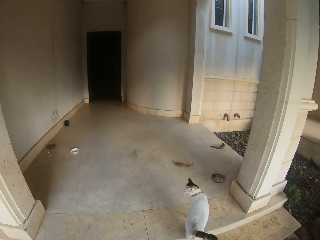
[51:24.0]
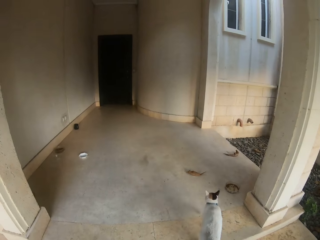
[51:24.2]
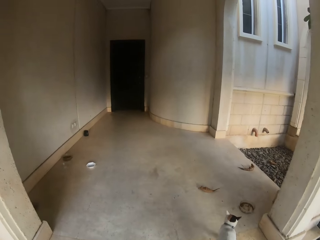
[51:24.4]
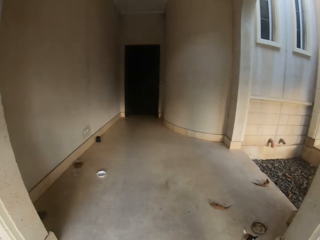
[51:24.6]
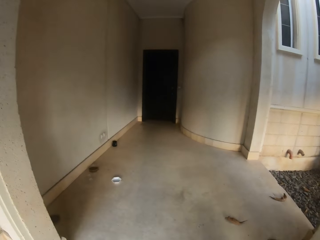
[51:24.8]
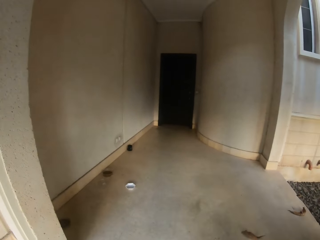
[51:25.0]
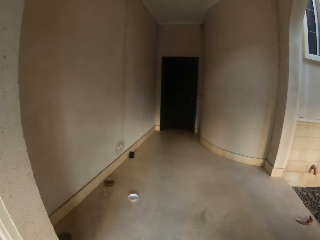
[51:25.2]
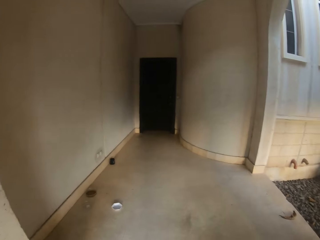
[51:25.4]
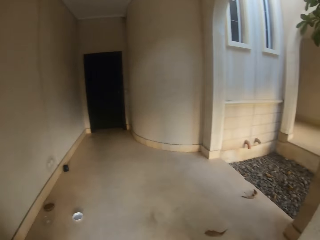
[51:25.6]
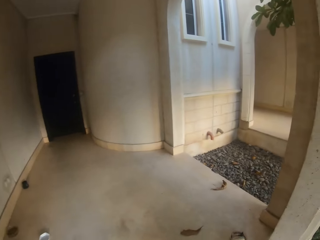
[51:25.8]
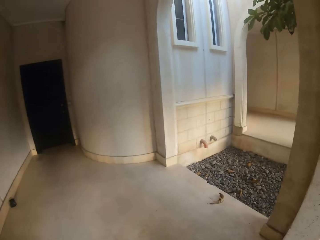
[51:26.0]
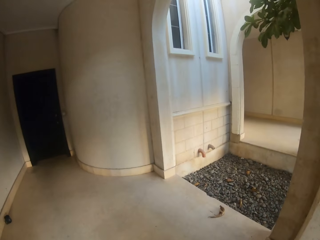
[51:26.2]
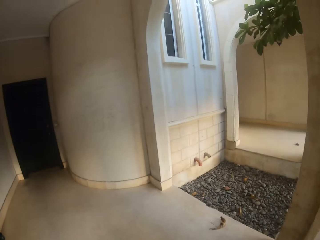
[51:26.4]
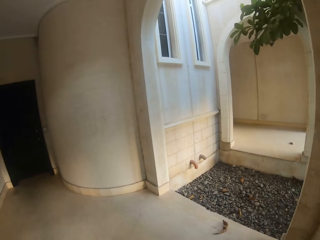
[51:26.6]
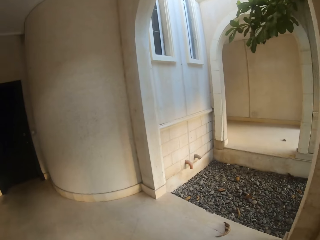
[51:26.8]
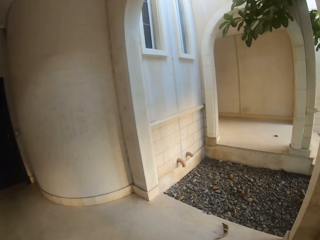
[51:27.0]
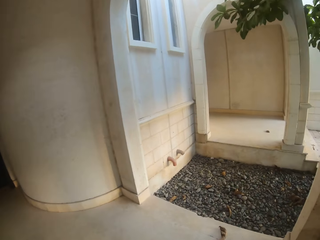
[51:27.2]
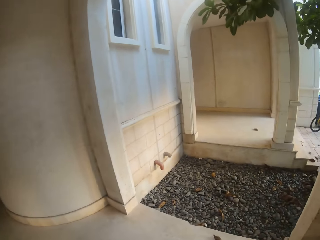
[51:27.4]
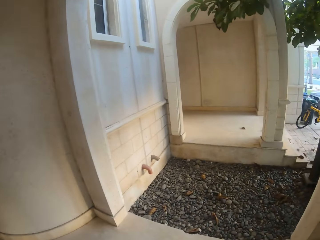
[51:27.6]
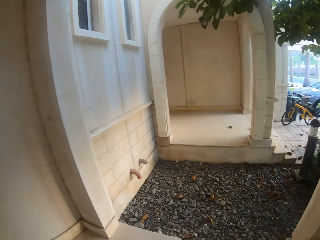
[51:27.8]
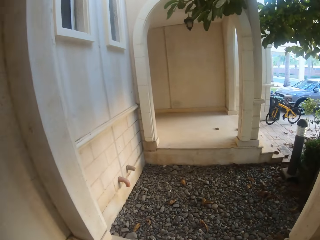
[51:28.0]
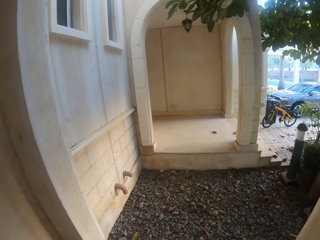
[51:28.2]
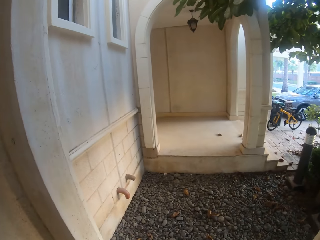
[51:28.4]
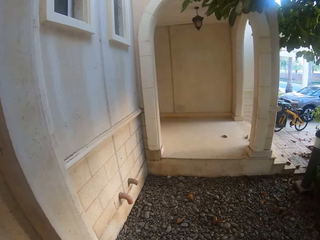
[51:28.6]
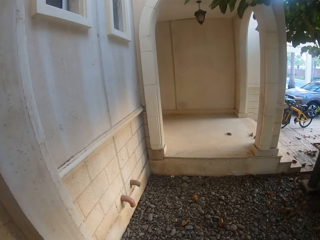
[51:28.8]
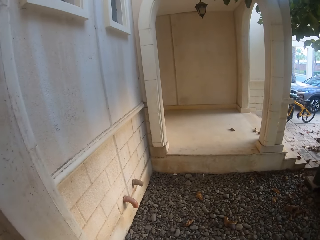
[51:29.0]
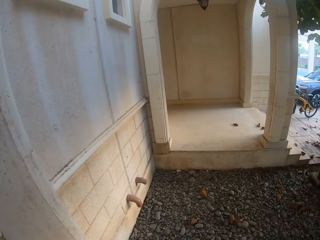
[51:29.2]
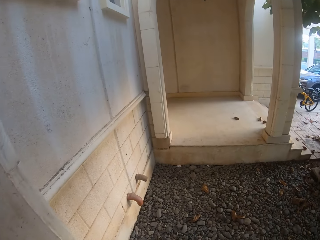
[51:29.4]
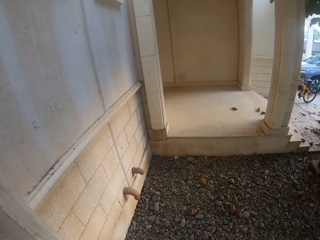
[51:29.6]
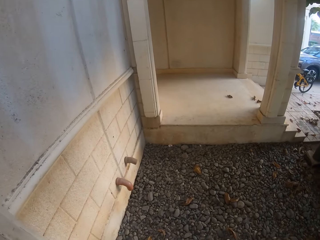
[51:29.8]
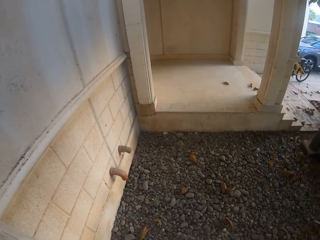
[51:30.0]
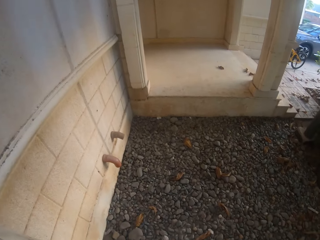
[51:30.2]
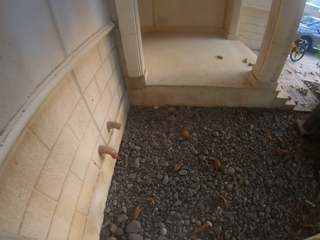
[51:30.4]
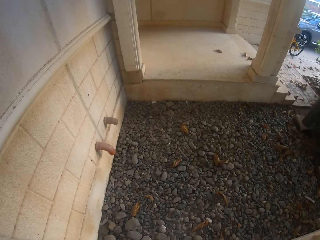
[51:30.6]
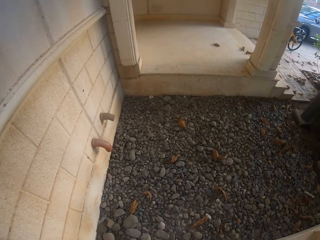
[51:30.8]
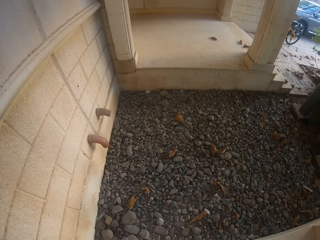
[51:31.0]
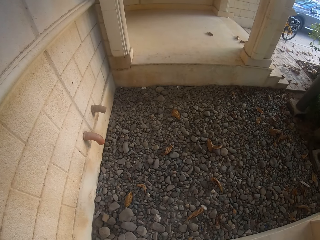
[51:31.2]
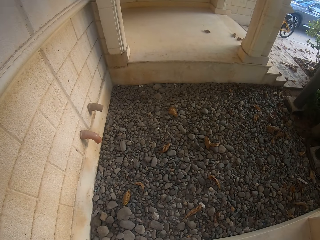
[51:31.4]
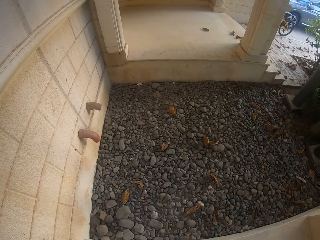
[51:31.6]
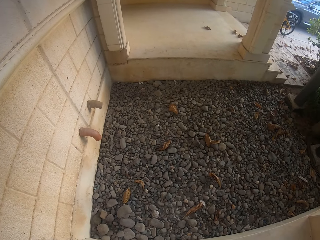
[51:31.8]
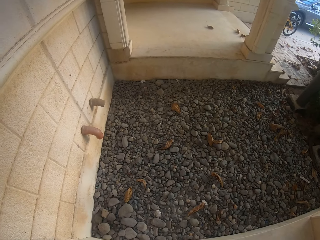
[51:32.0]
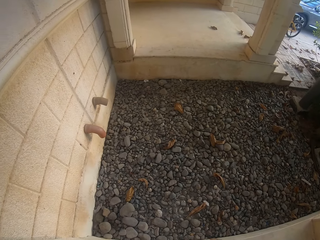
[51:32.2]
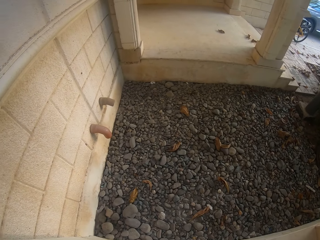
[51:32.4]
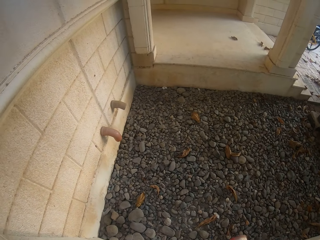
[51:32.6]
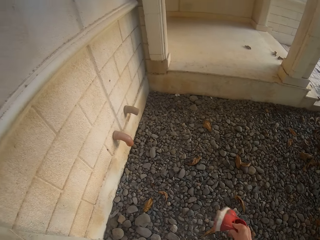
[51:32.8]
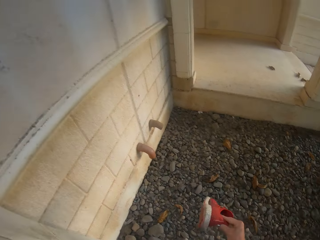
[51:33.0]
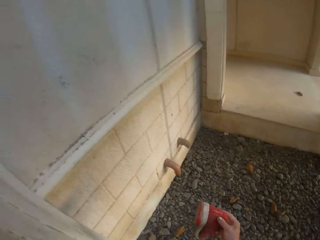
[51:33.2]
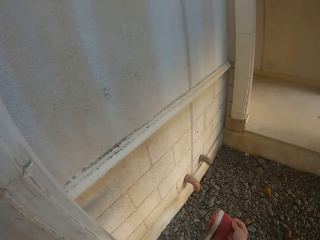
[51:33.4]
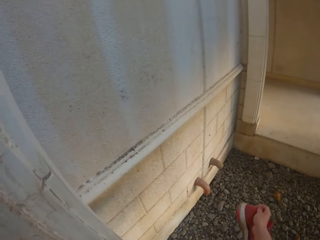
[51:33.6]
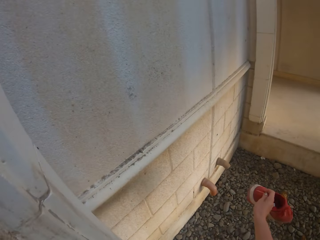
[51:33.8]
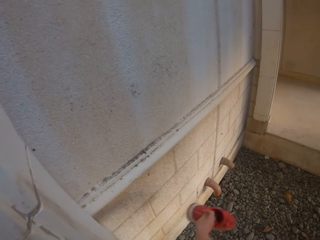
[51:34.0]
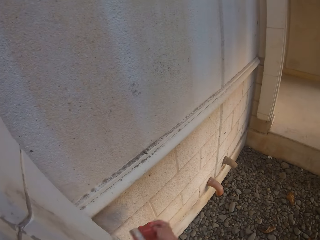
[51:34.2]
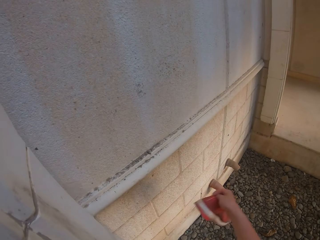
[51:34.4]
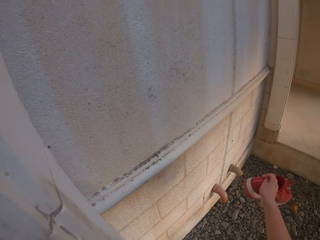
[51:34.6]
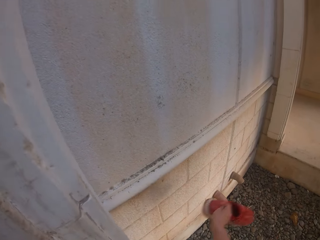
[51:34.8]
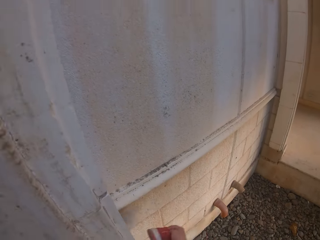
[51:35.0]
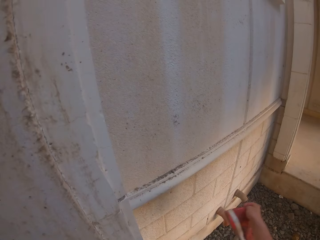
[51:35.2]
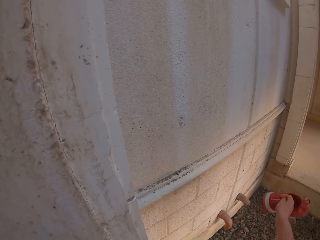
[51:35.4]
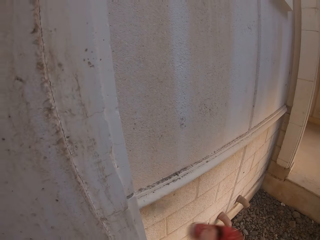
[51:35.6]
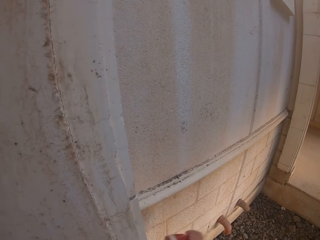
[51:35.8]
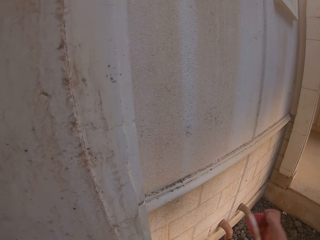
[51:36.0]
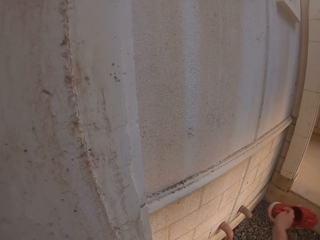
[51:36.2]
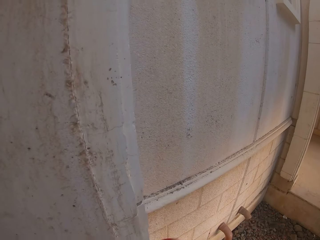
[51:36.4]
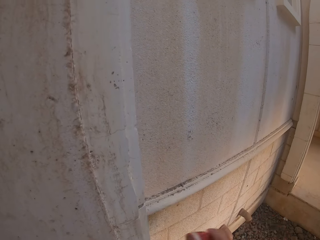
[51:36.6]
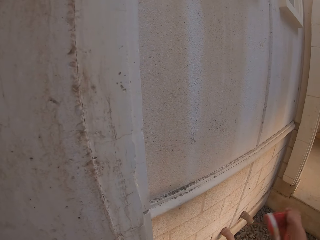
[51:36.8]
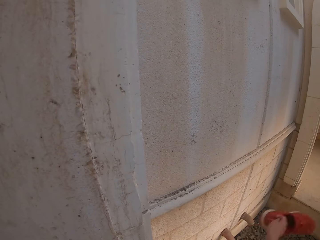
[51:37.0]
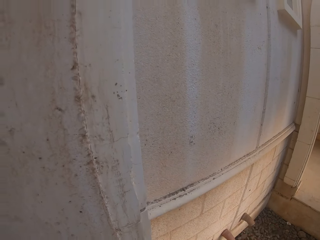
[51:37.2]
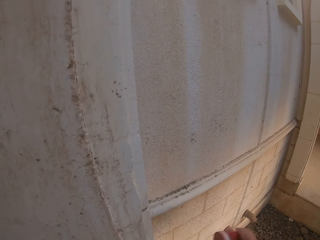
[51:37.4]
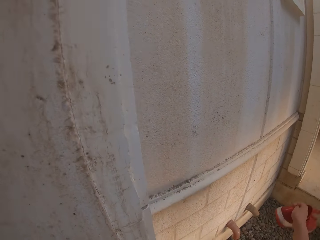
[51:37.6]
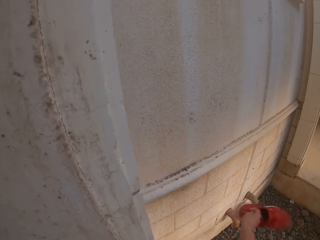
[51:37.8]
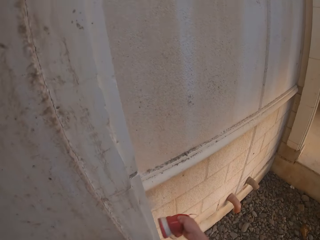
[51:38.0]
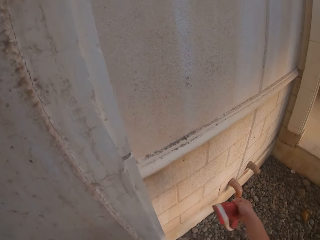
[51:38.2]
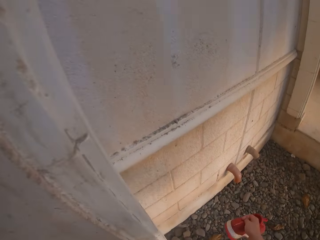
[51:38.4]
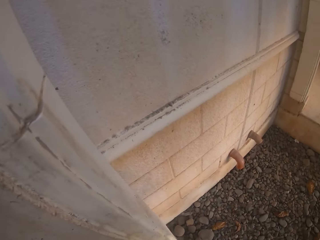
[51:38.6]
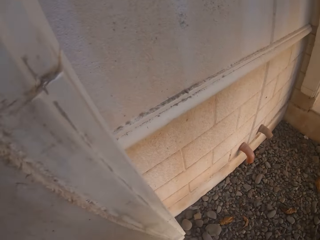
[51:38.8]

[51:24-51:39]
The camera wearer walks toward the wall. He holds his shoes, hits the shoe on the wall and dusts off his shoes on the wall.

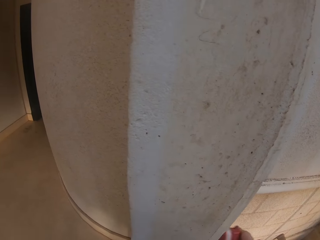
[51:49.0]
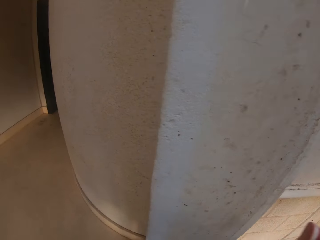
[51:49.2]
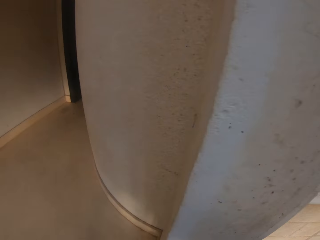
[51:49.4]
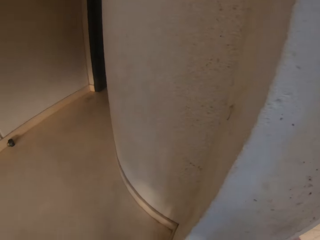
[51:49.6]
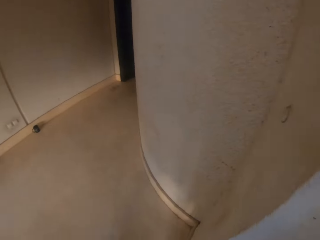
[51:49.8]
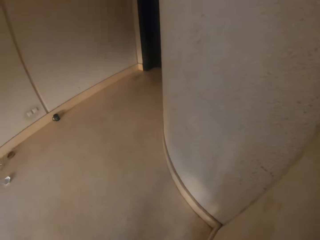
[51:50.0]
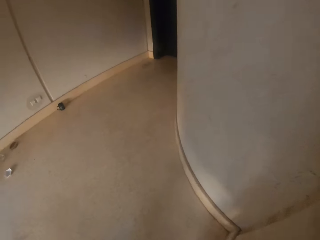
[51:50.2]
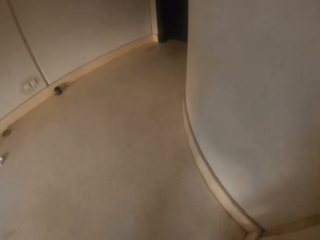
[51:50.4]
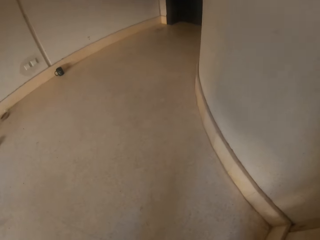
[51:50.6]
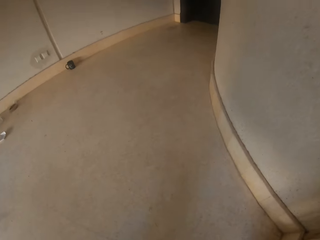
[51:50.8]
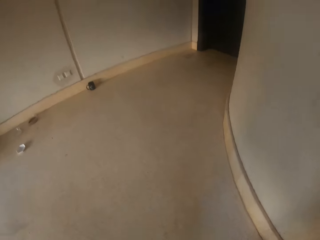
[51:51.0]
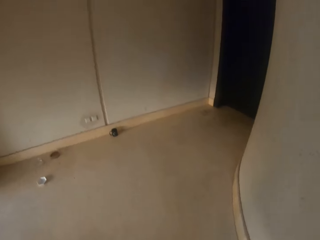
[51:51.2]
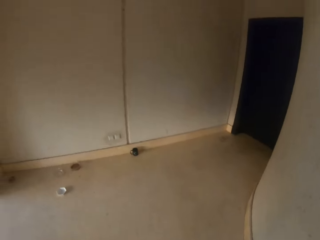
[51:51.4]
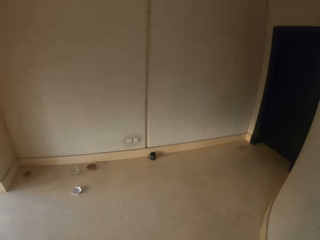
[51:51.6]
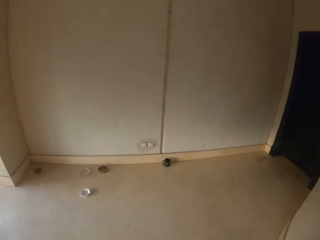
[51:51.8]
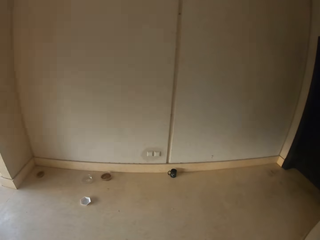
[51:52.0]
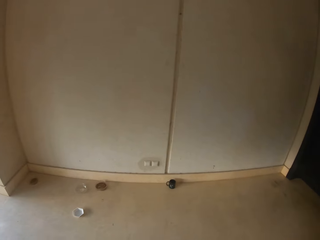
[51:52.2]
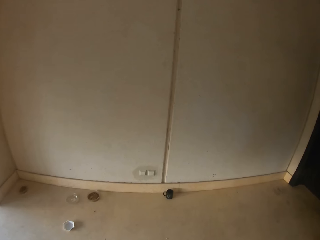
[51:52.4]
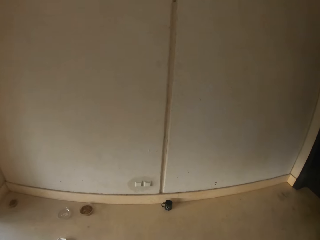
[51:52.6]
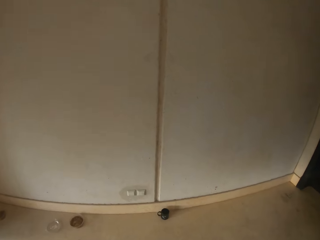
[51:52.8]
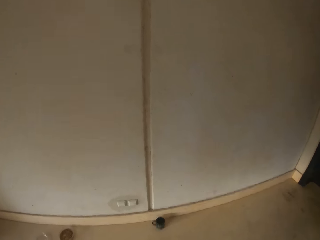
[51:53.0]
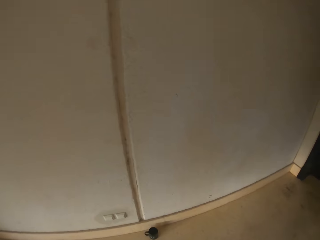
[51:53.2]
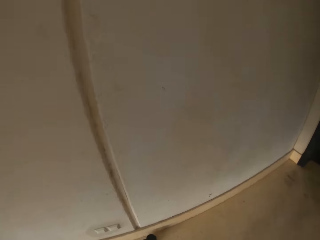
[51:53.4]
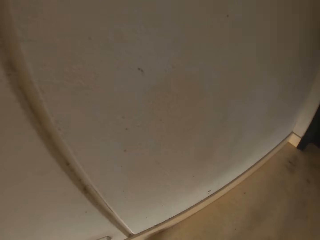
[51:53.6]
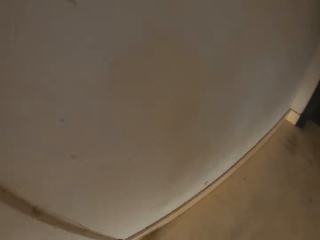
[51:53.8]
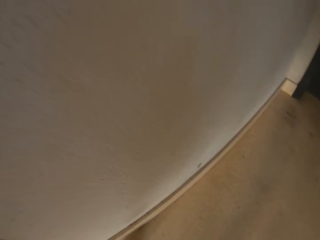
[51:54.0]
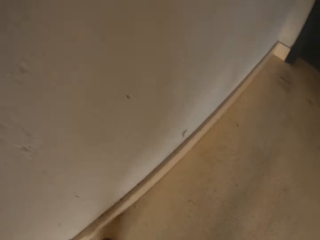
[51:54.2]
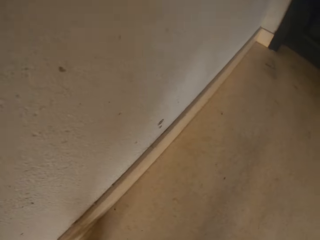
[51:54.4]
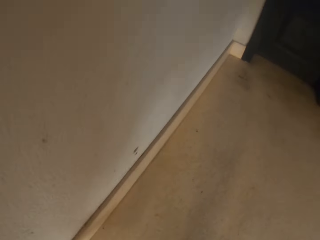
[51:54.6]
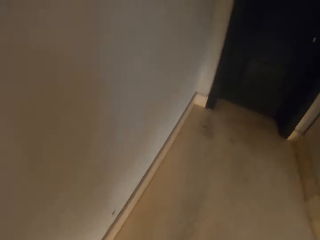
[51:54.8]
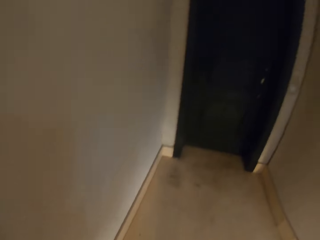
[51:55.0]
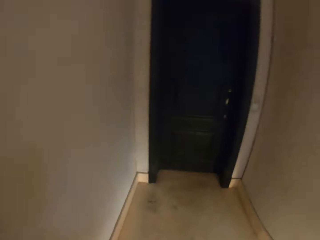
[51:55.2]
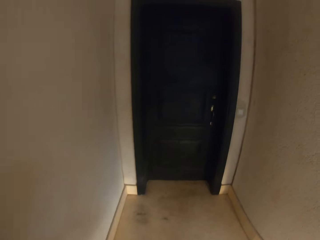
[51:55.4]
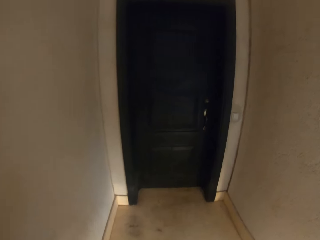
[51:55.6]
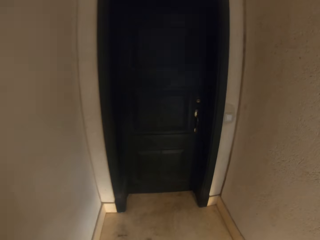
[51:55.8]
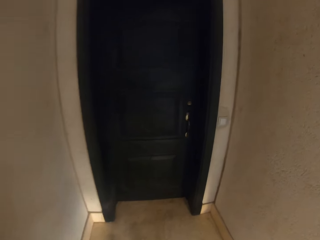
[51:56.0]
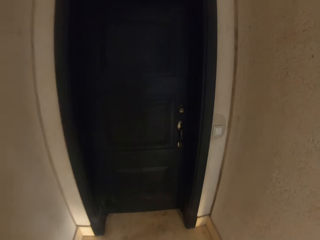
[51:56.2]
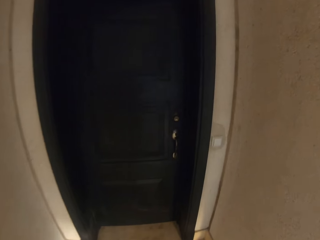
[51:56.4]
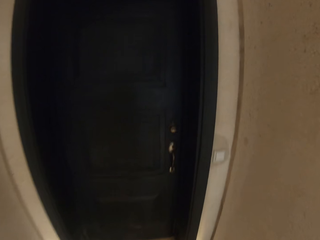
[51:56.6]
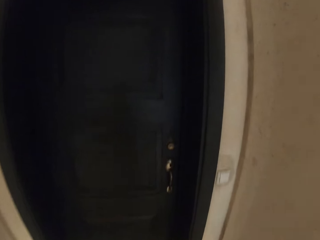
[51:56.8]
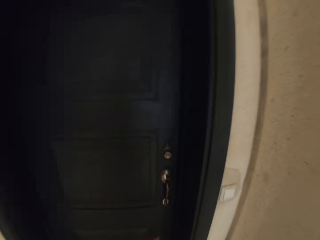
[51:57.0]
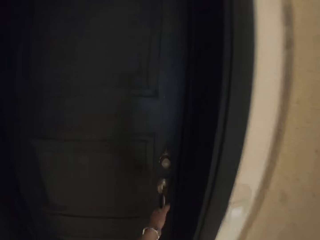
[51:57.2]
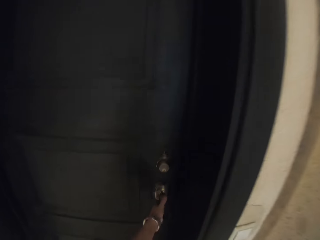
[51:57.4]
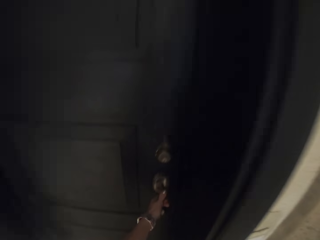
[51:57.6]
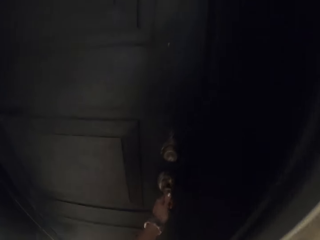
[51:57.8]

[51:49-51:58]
The camera wearer bends. They pick up a cup on the floor. They walk towards the door.
